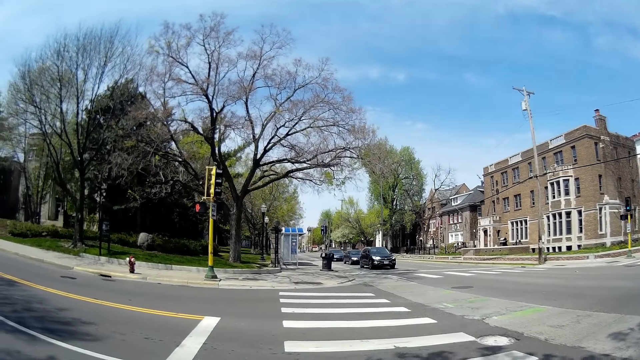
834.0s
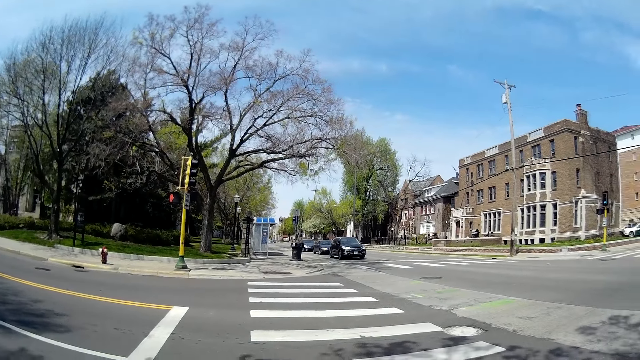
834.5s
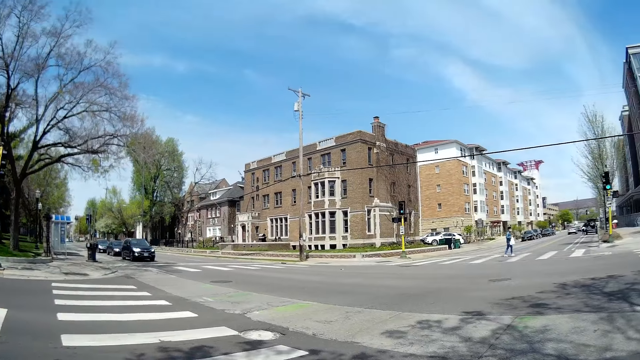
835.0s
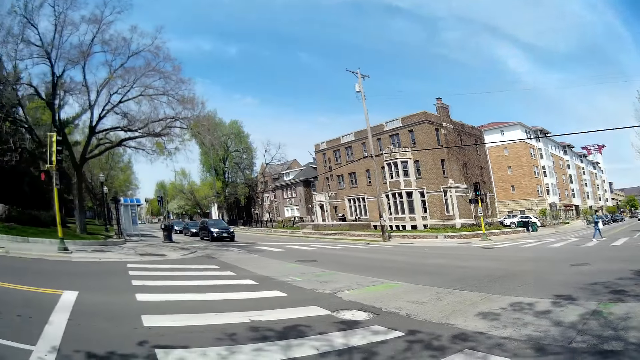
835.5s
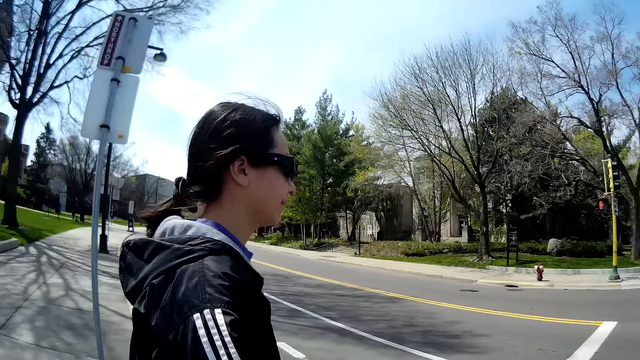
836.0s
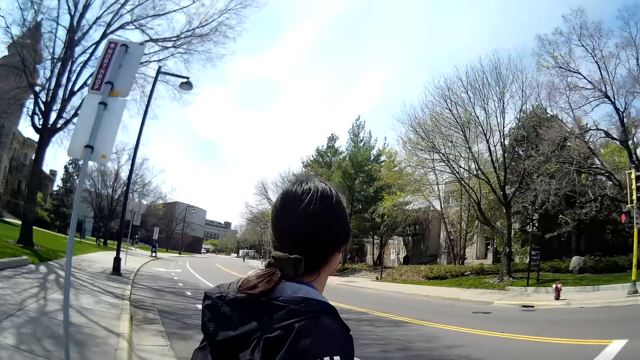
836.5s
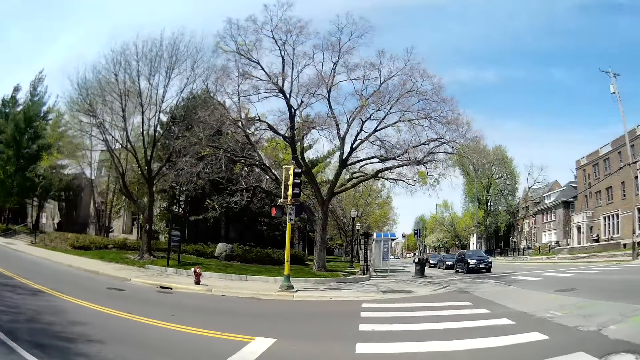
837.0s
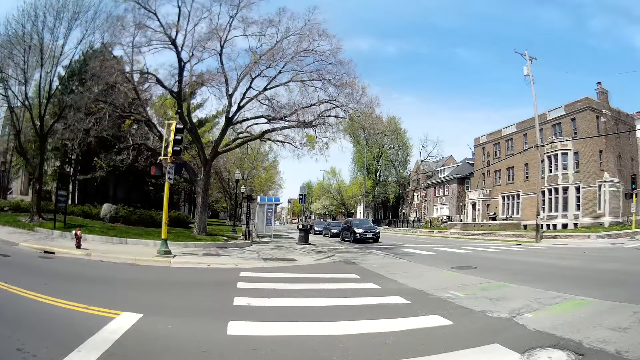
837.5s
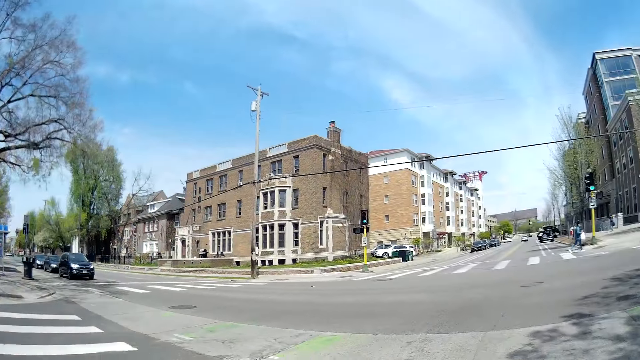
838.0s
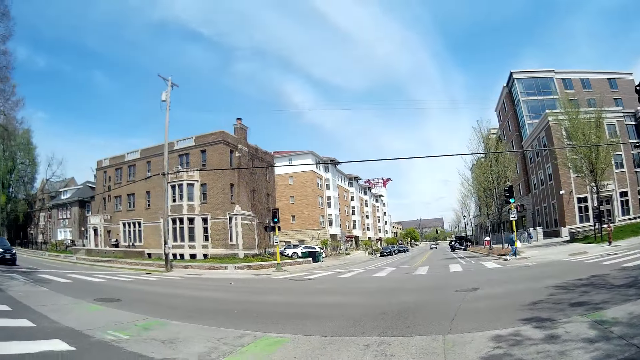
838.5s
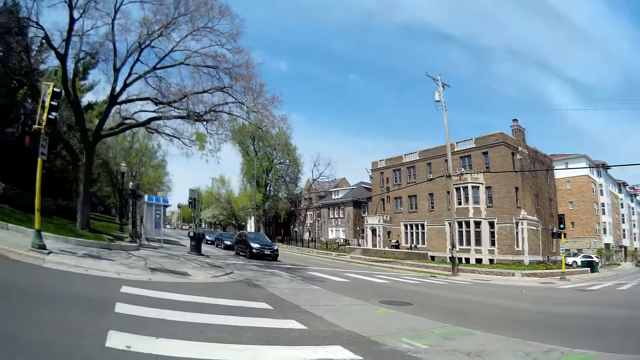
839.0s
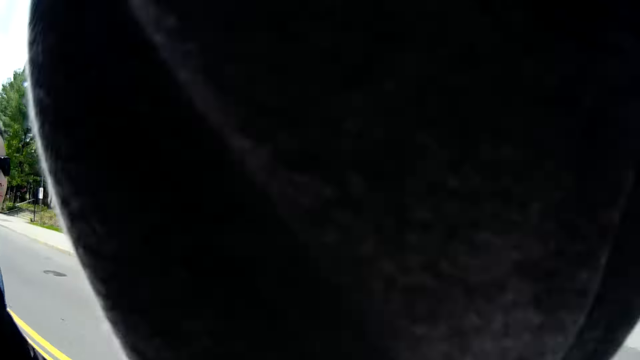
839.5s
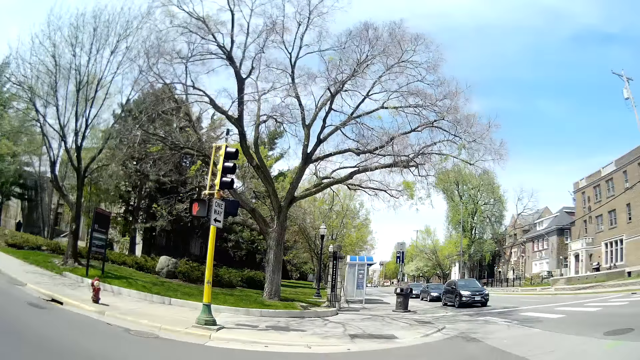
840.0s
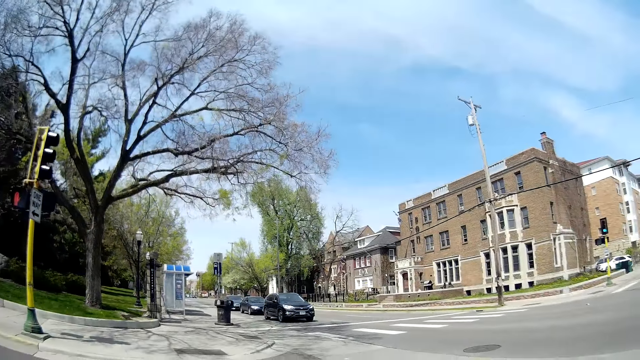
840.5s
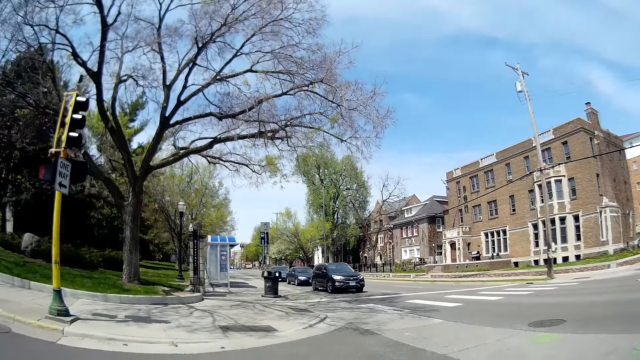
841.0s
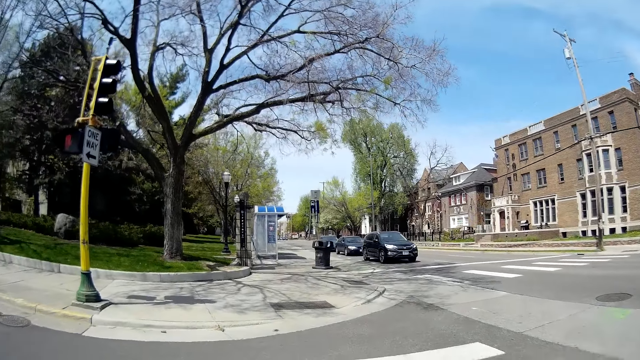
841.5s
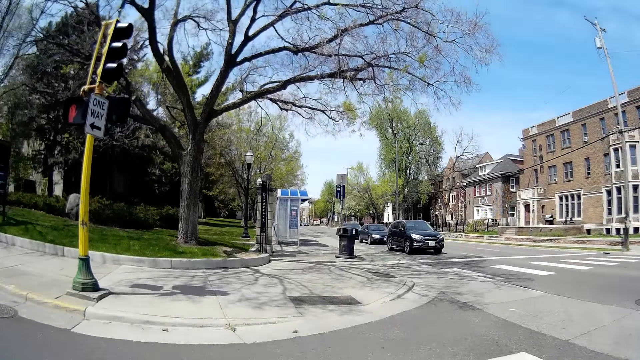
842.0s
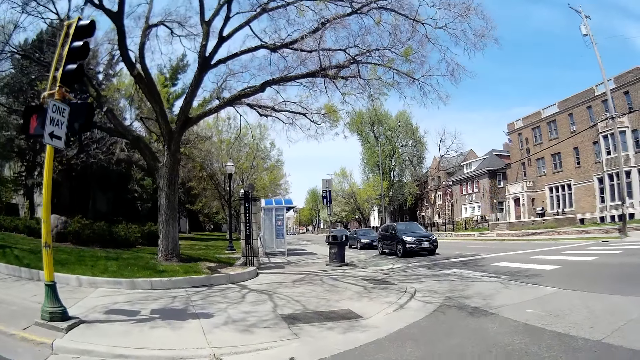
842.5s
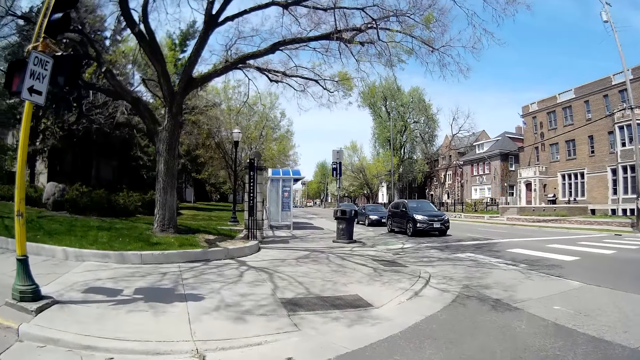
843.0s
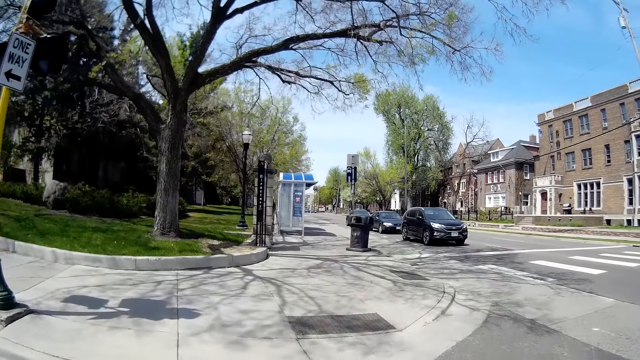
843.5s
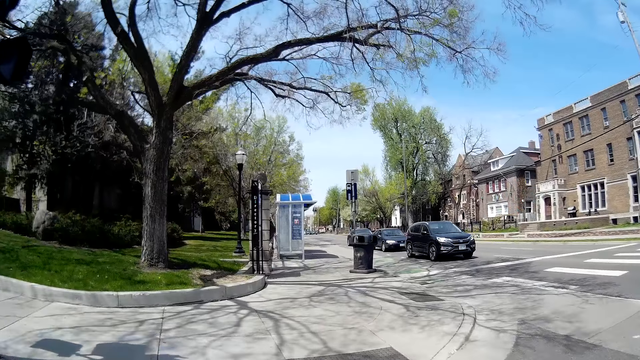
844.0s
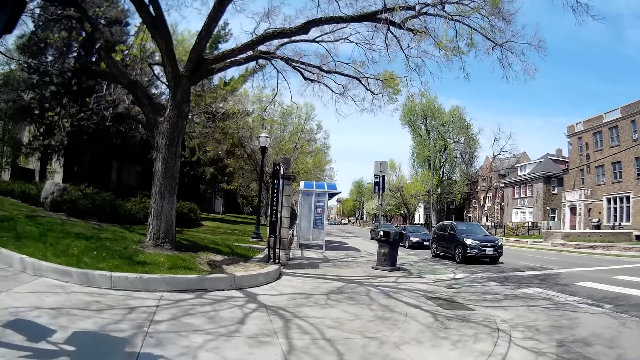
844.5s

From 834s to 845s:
The camera wearer looks at a woman. The woman crosses the road. The camera wearer crosses the road. She looks around. She touches her glasses with her left hand. She crosses the road.

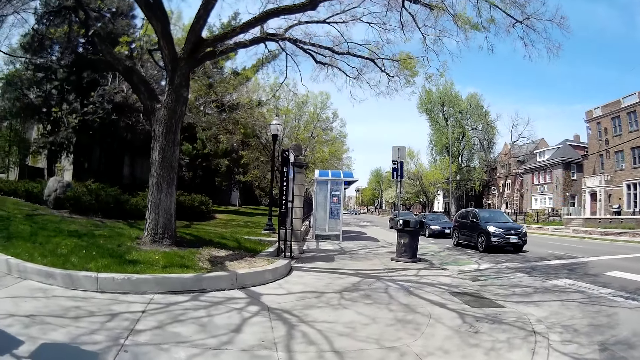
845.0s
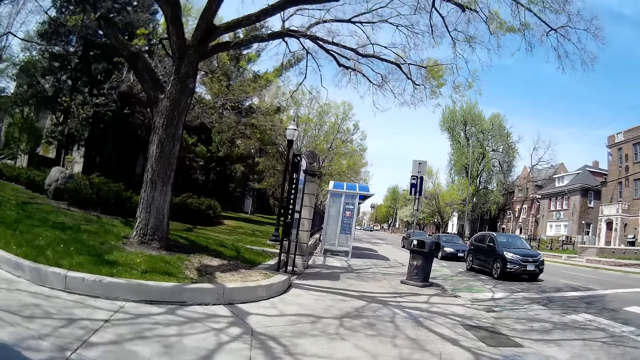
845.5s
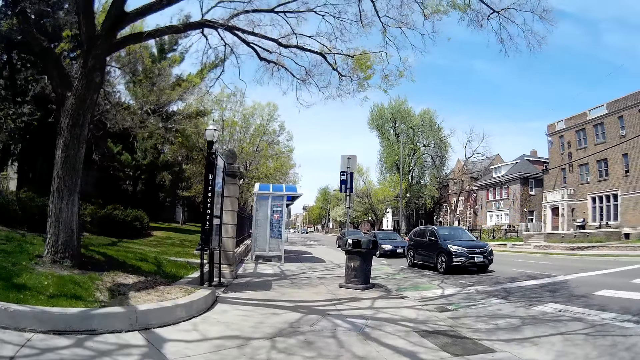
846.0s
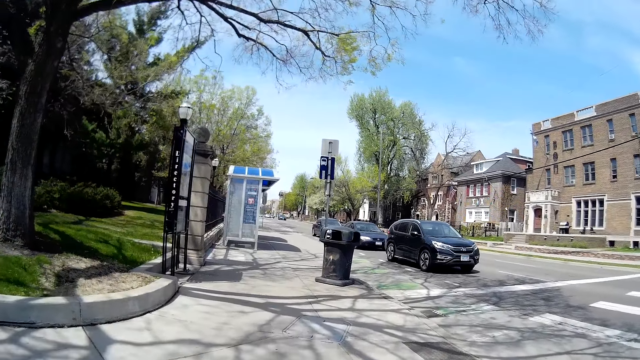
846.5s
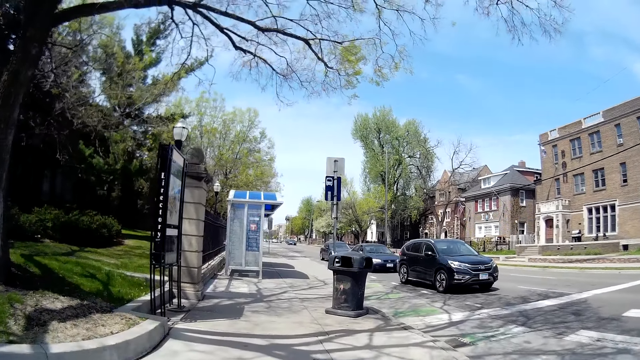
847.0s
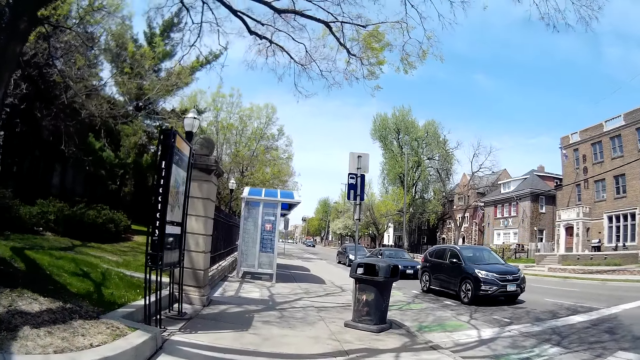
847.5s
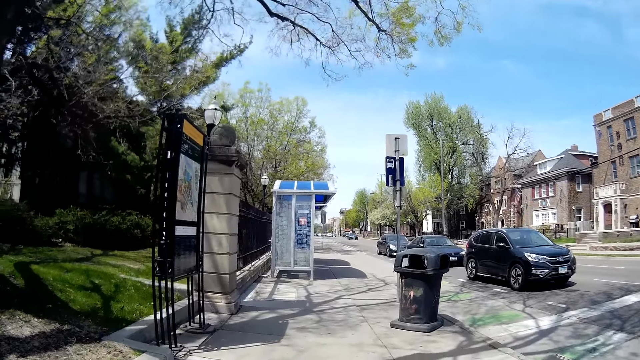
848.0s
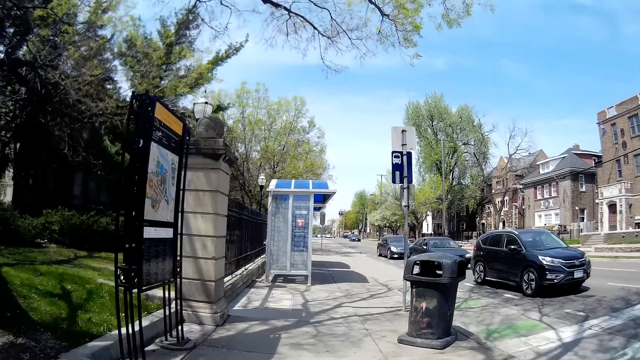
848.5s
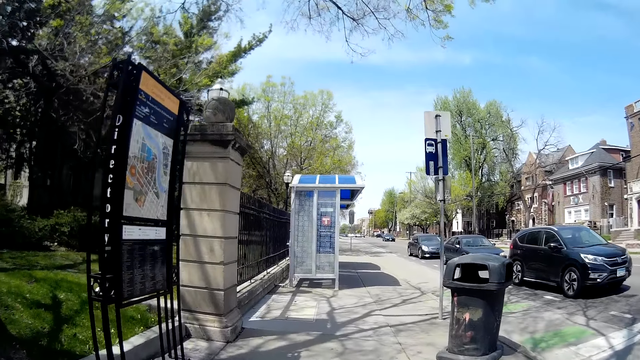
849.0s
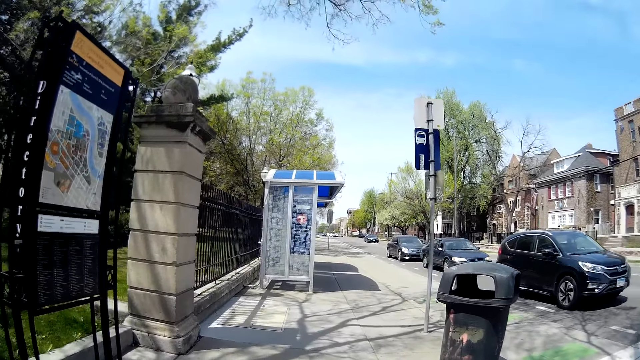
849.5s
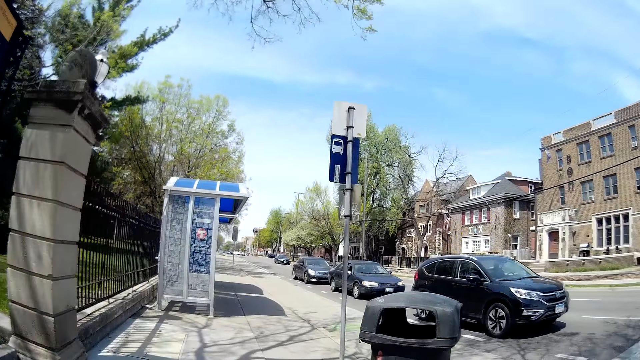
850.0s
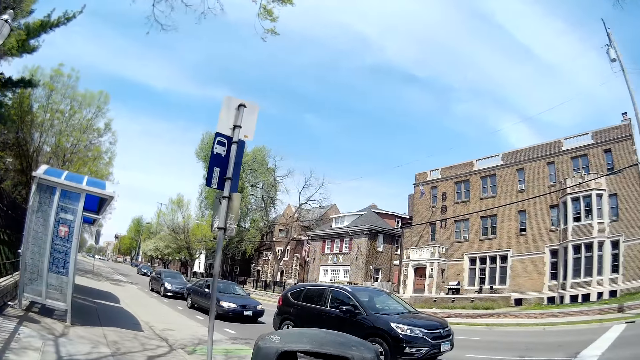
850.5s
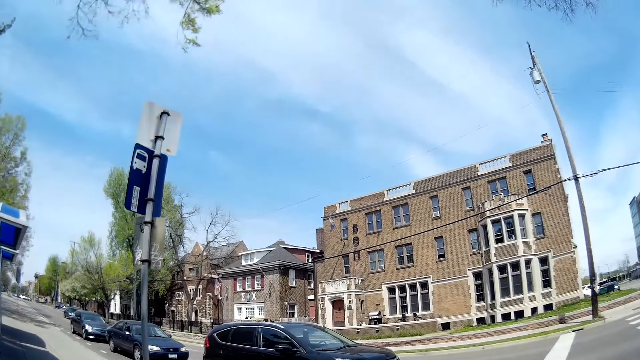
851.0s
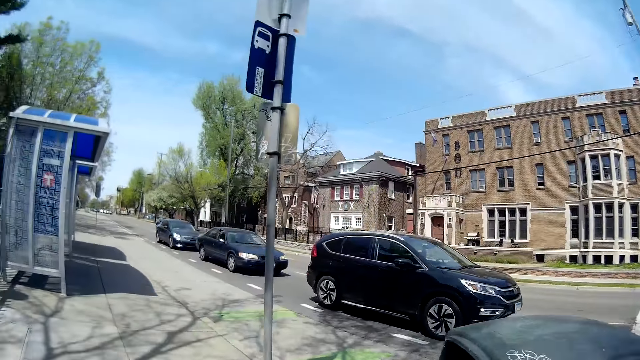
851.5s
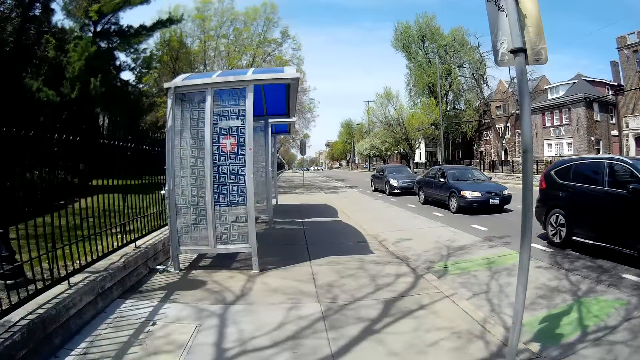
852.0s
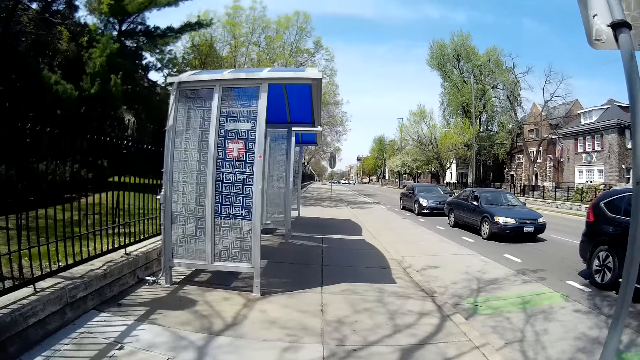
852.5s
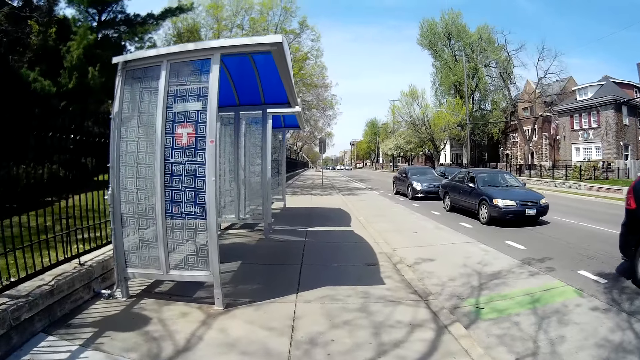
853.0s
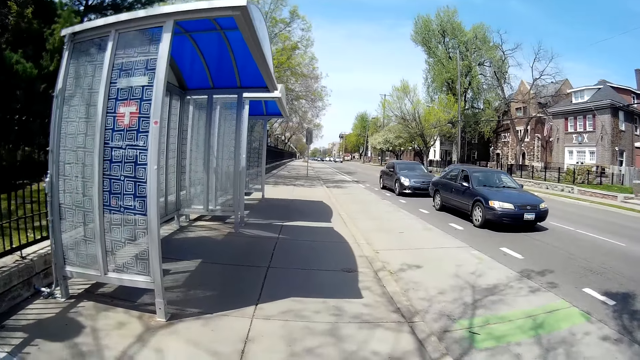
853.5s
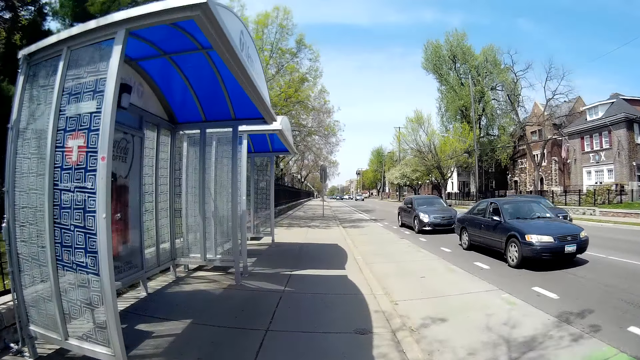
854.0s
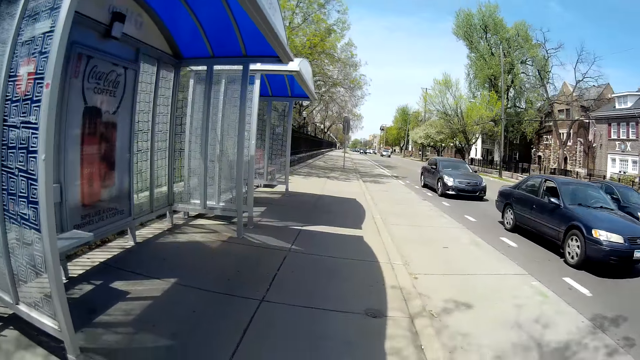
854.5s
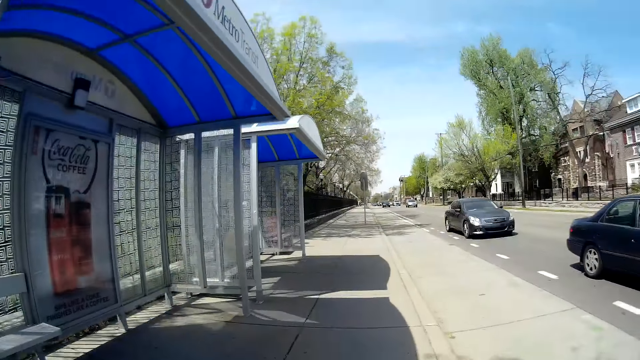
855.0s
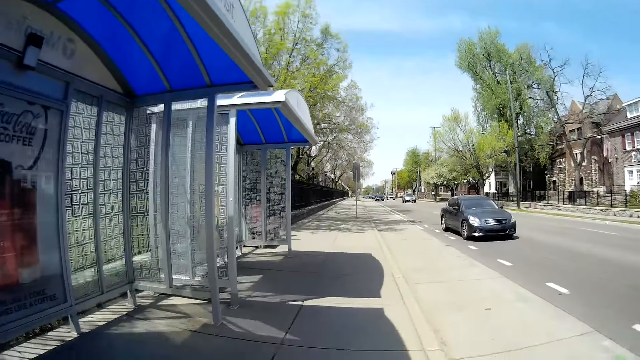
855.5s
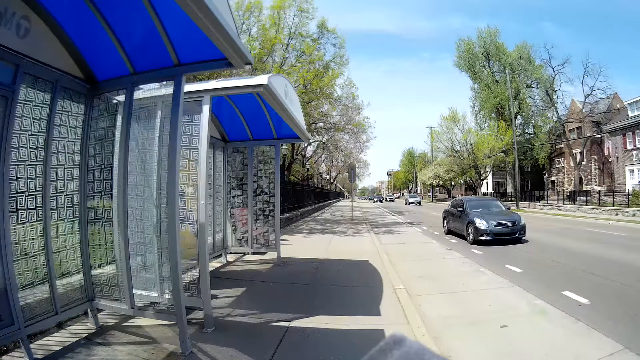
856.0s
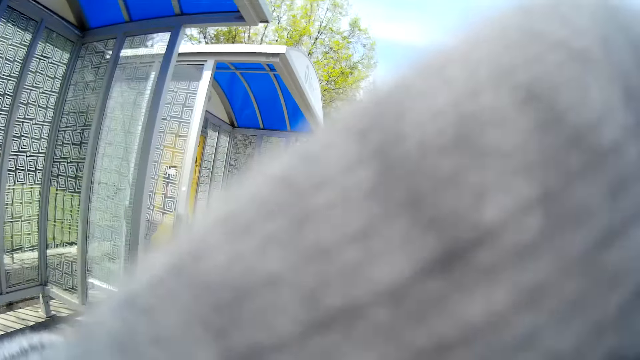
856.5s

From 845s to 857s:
The camera wearer walks on the pathway. A woman talks to the camera wearer and walks on the pathway.
